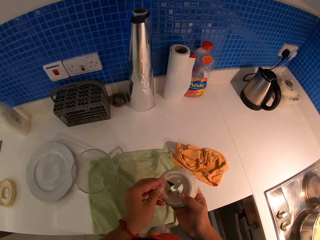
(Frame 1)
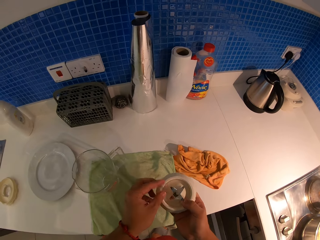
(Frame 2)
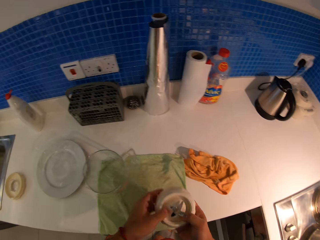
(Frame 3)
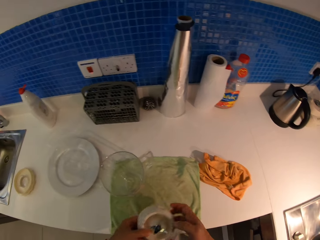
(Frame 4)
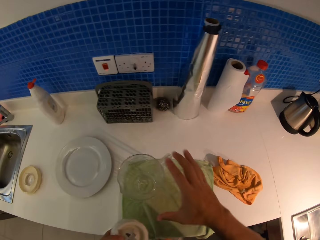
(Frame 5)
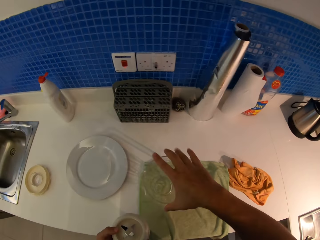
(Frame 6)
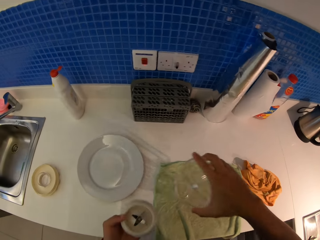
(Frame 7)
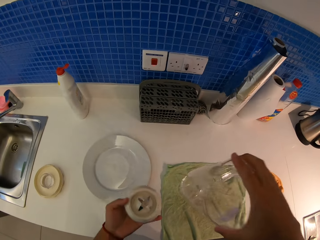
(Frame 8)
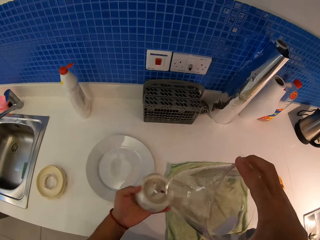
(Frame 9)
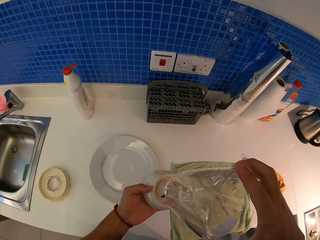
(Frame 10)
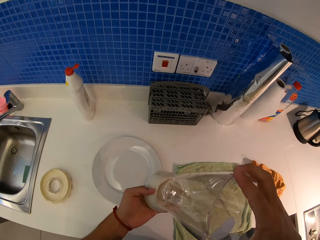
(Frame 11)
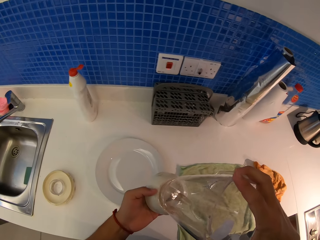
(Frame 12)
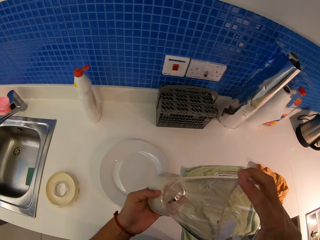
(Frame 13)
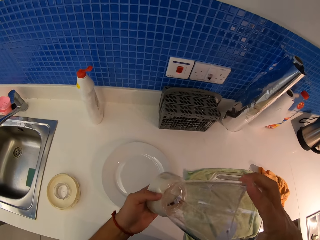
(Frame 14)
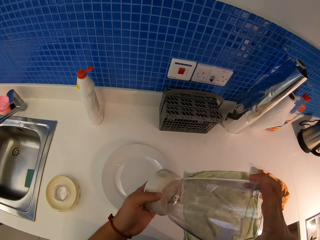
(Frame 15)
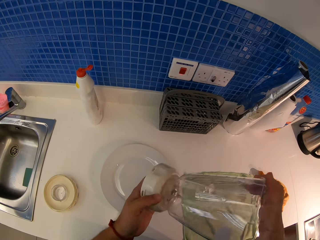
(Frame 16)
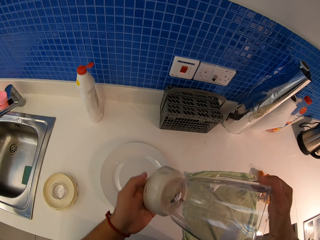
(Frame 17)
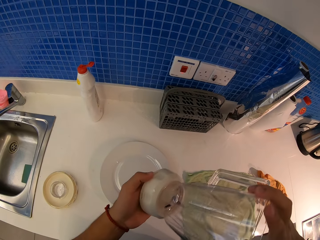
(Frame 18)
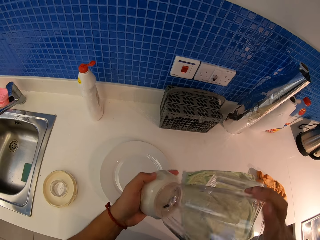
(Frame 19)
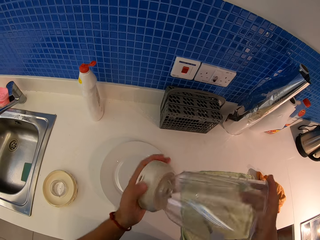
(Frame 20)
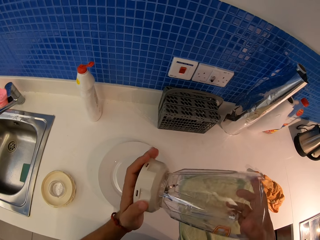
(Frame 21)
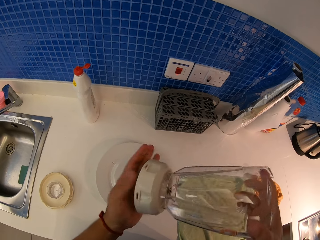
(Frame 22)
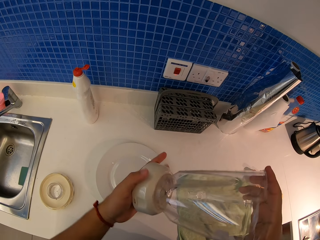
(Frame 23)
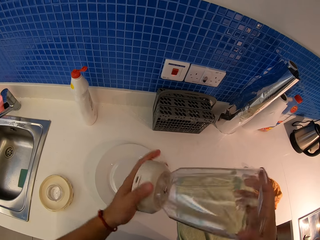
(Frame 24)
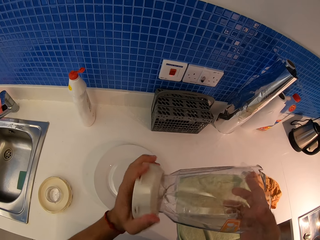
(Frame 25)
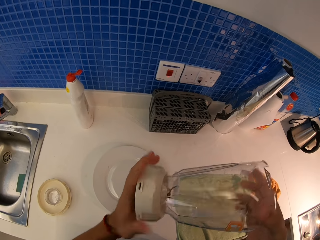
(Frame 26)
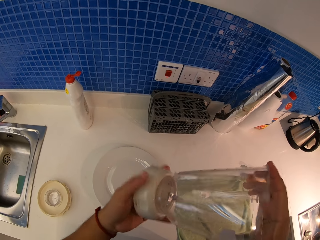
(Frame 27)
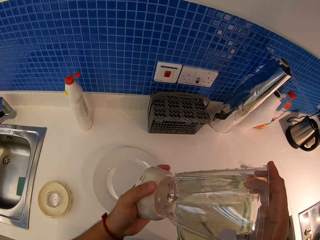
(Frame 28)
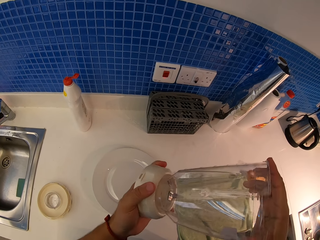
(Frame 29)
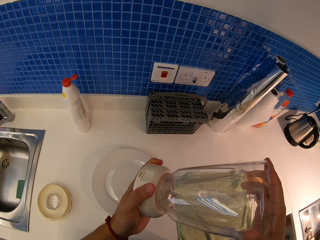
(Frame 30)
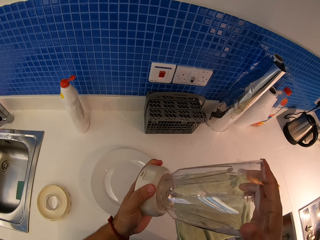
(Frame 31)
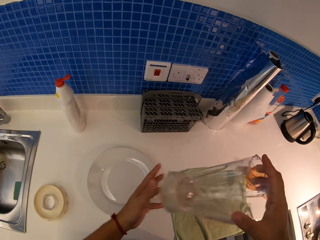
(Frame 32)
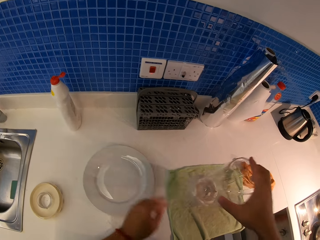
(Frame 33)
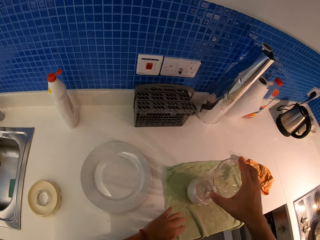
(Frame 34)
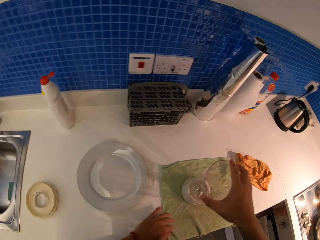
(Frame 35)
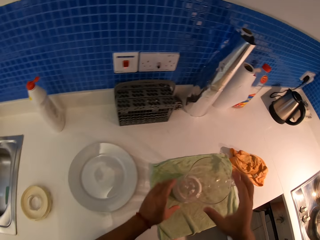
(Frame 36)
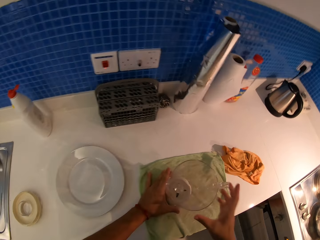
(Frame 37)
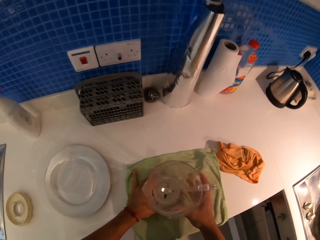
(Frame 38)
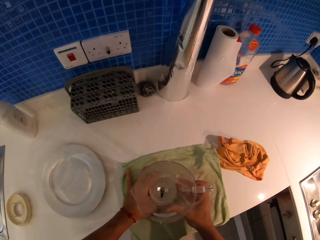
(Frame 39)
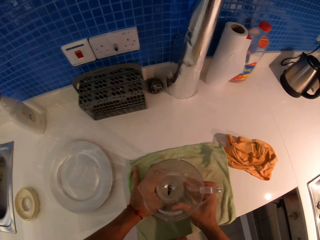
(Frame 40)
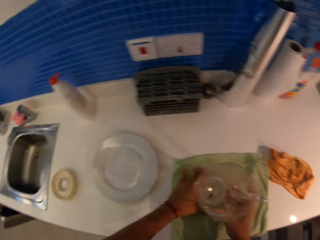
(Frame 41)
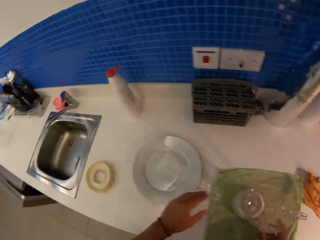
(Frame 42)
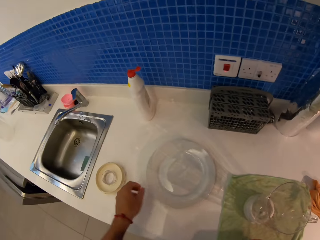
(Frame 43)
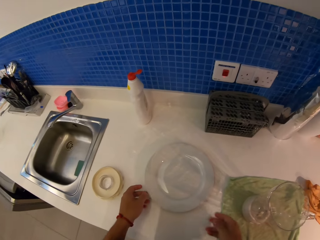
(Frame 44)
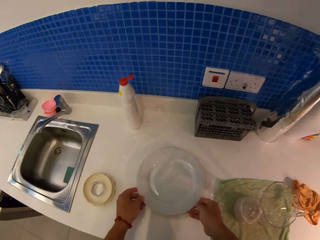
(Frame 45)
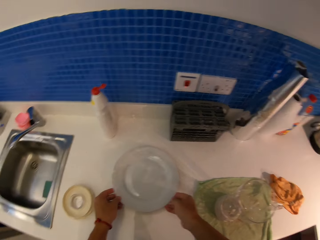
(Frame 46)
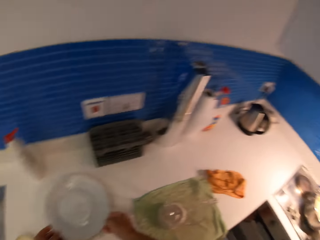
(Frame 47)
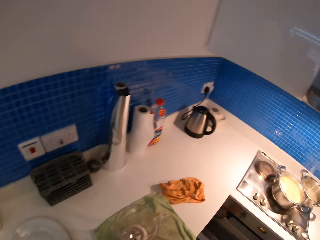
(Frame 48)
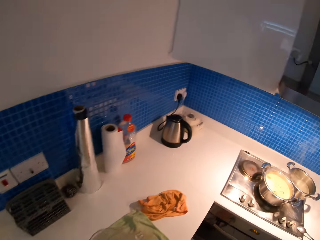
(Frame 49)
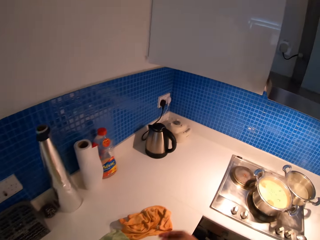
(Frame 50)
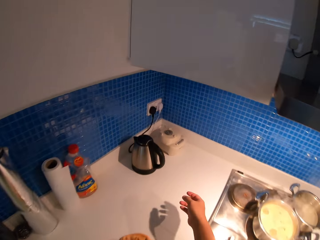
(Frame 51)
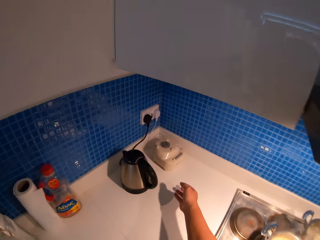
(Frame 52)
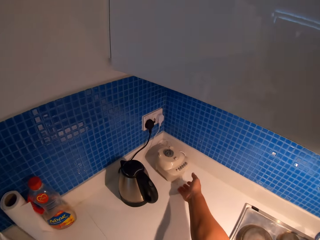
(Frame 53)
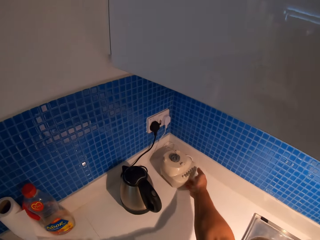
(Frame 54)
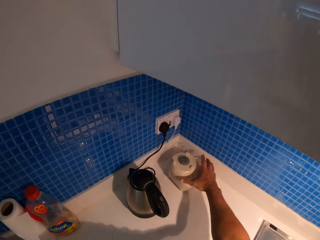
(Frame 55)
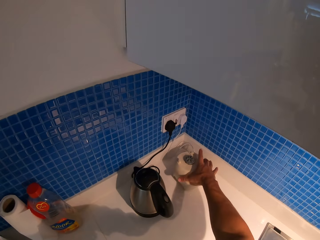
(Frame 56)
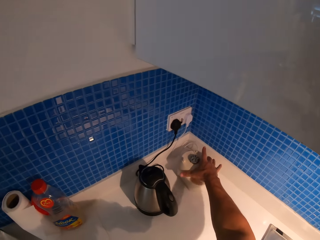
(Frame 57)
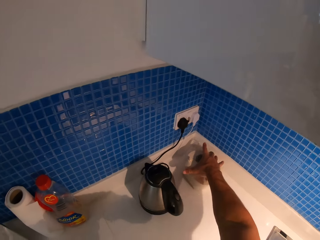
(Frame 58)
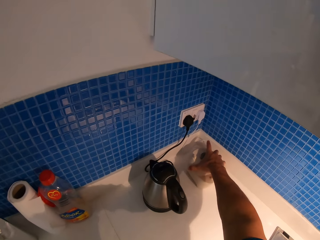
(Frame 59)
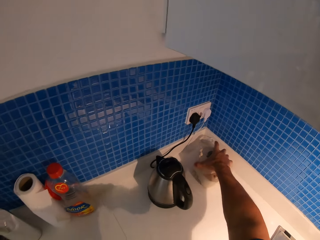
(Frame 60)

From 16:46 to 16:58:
The camera wearer picks up the blender's jug. They twist together the blender's jug and the blender's blade component. They put the blender's top half on the table towel. They touch the plate with both hands. They push the plate. They pick up the bottom half of a blender.

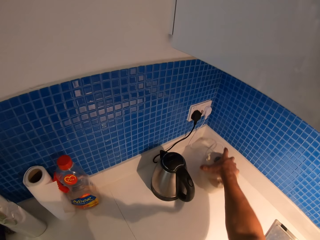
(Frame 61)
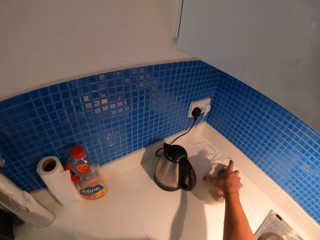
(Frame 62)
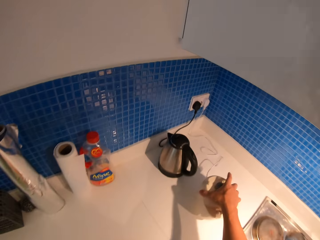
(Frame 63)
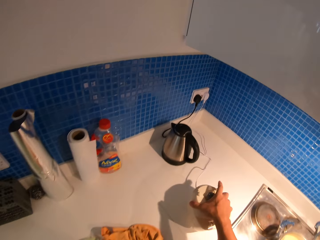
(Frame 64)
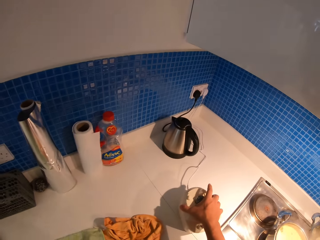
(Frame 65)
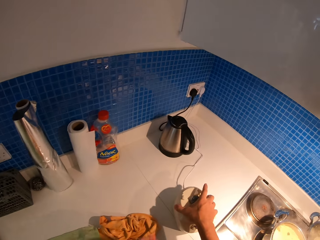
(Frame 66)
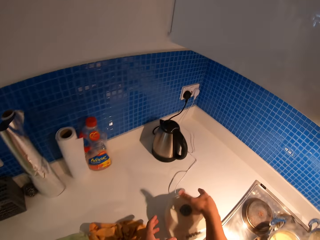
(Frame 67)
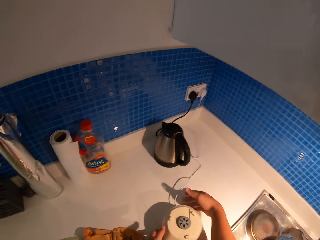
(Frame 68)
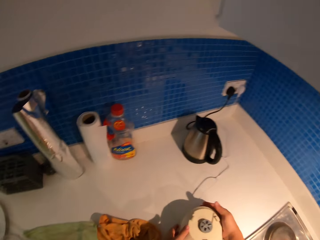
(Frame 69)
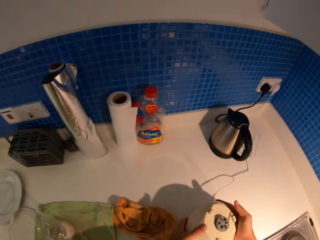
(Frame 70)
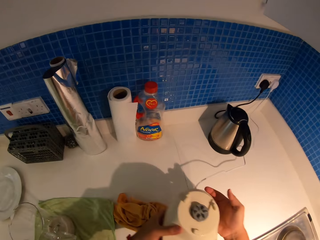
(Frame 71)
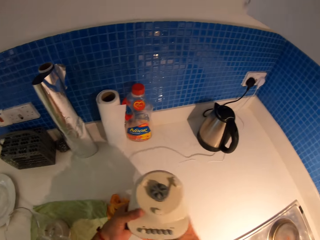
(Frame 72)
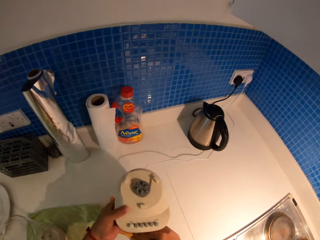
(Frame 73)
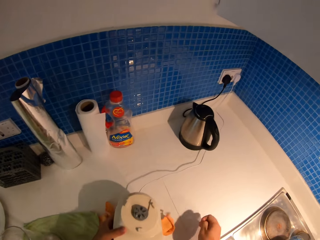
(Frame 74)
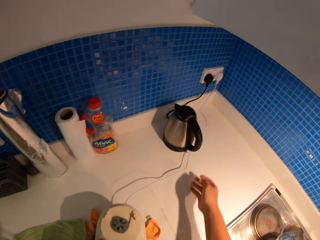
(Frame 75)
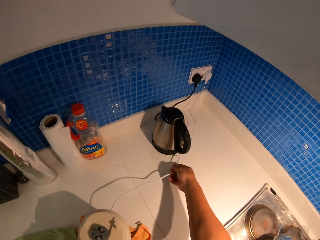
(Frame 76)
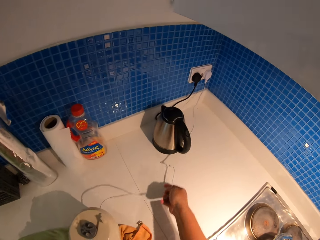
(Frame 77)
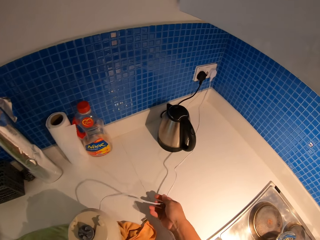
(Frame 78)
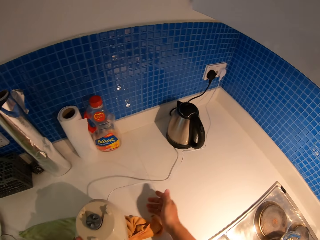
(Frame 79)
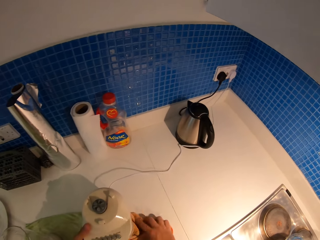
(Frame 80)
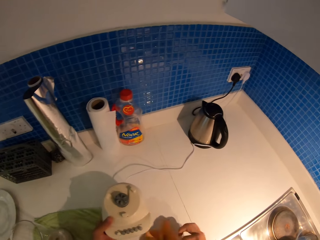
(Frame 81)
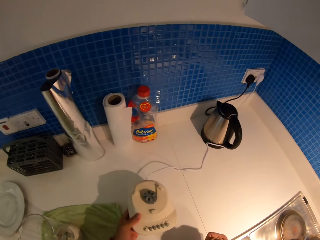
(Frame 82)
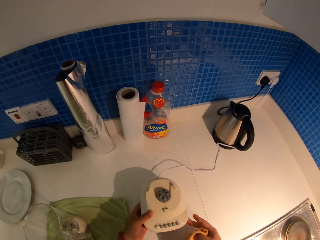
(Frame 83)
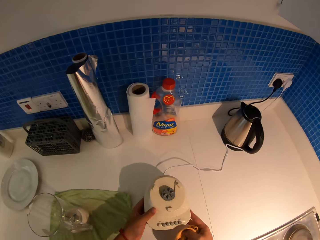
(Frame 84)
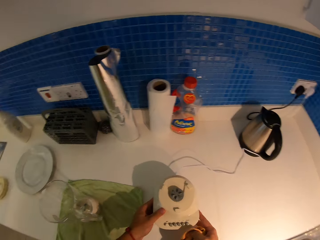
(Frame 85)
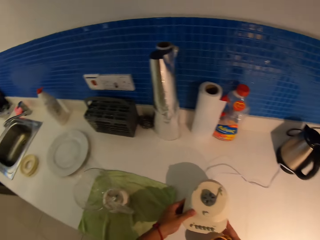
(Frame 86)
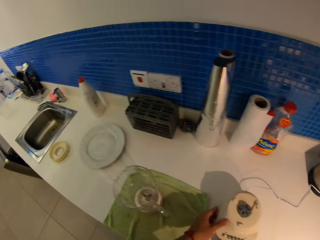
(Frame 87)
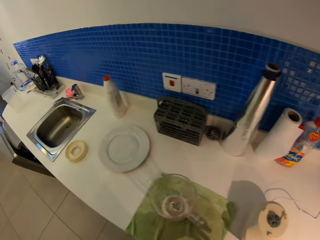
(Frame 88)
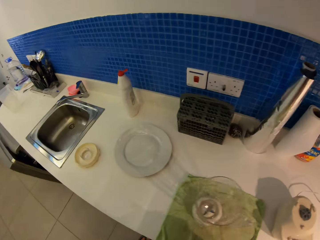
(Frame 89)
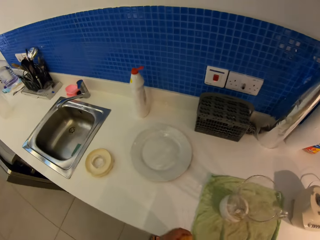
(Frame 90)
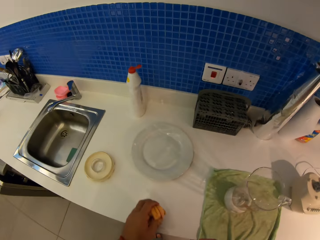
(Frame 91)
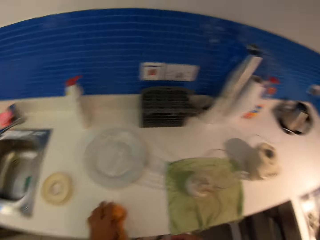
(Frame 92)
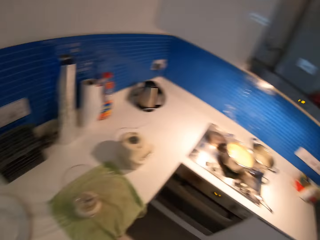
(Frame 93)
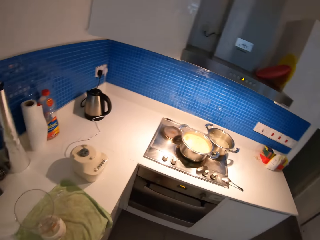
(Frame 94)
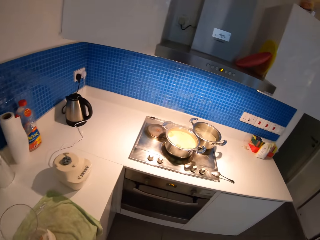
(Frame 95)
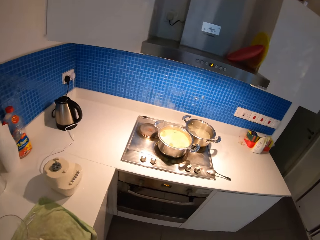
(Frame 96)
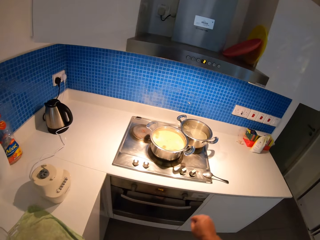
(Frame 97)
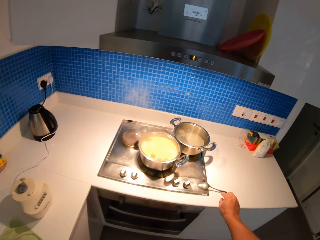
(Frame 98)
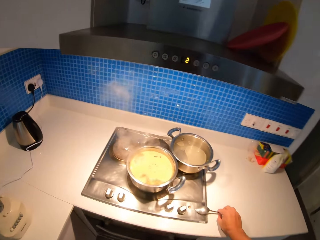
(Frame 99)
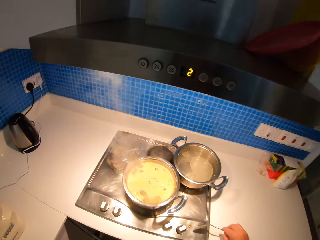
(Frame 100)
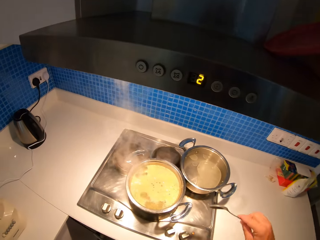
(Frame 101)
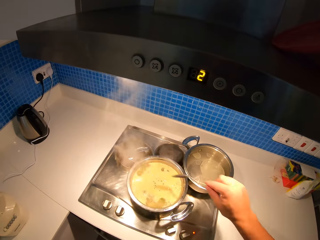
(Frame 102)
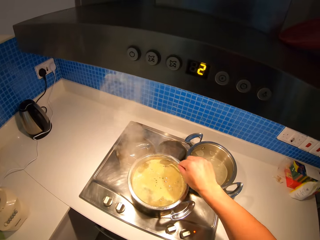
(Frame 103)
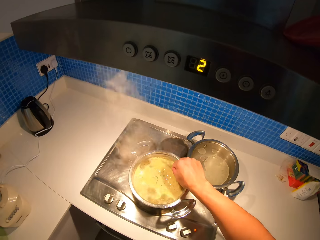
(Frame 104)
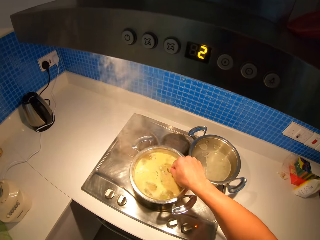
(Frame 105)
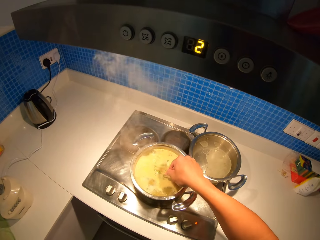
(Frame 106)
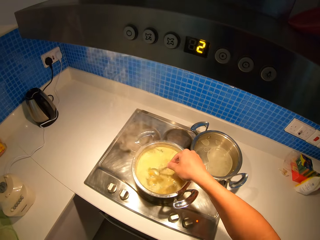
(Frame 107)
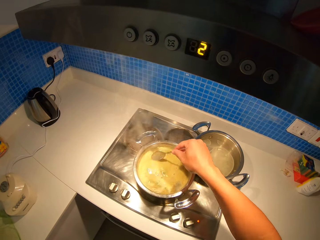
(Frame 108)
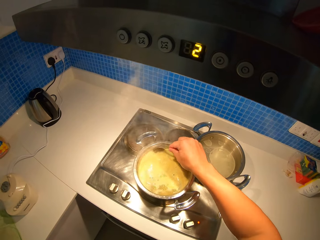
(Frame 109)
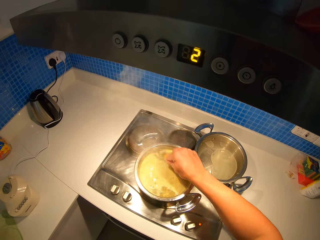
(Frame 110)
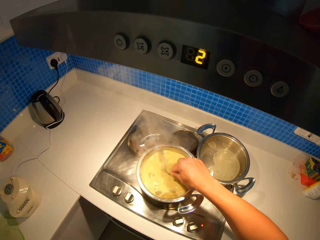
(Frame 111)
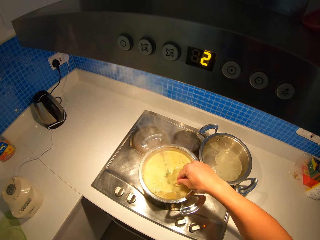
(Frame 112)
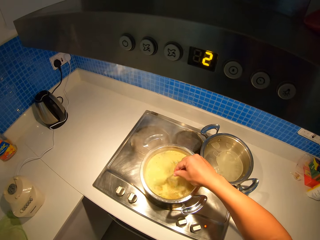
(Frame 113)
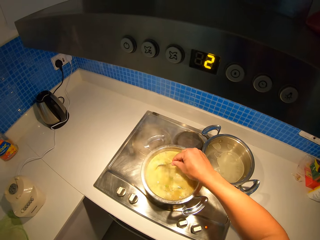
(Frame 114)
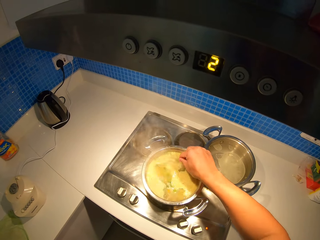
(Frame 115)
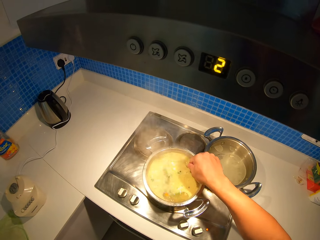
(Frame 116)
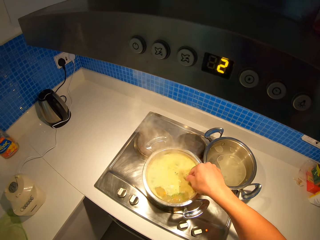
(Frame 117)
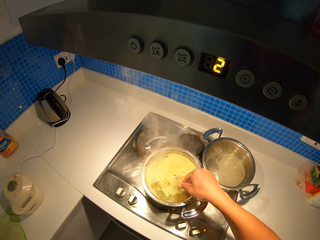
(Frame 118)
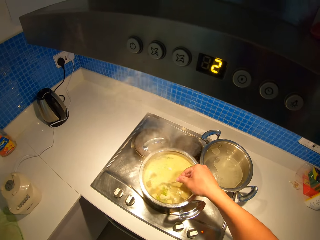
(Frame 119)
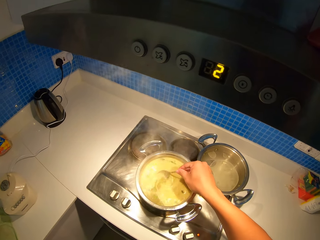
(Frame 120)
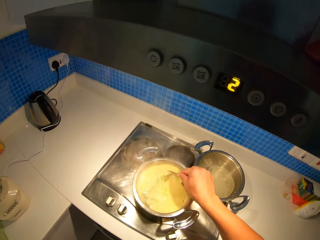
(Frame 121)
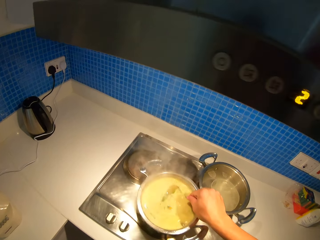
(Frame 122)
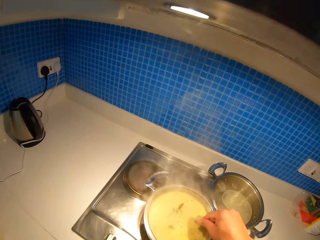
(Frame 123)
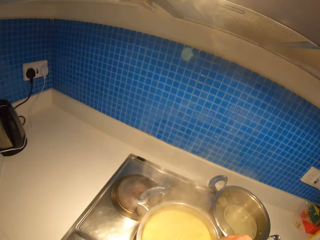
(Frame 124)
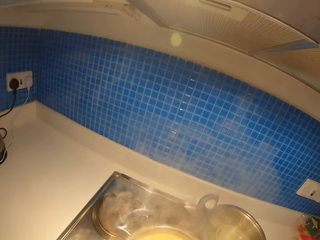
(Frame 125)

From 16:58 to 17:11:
The camera wearer puts the bottom half of the blender down. They pick up the bottom half of the blender. They move a table towel. They pull the power extension of the blender. They pick up the table towel. They put the bottom half of the blender down on the kitchen worktop. They put the table towel down on the kitchen counter. They pick up a spoon. They stir the stew in the pot on the cooking stove.
